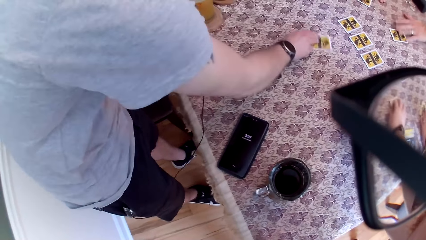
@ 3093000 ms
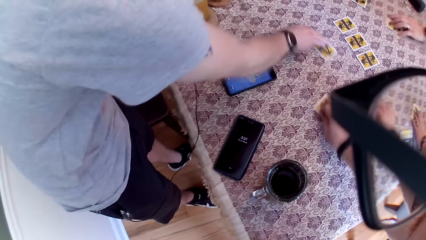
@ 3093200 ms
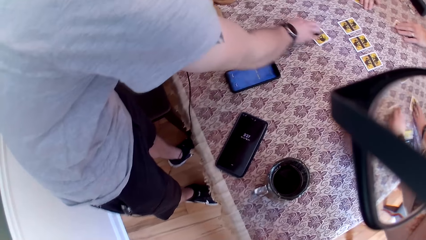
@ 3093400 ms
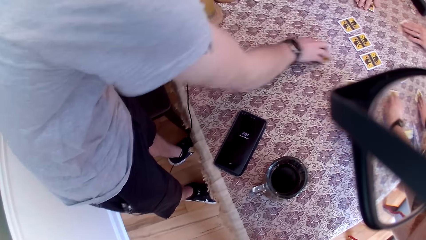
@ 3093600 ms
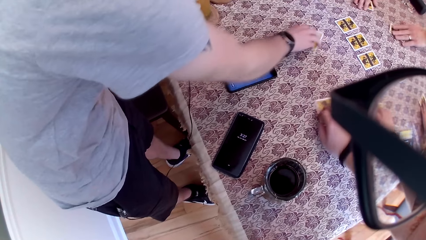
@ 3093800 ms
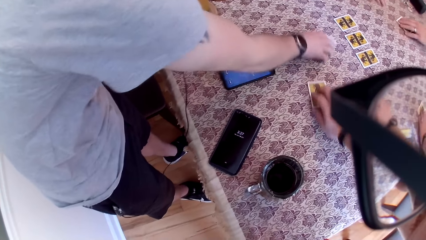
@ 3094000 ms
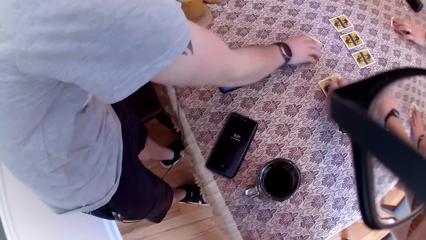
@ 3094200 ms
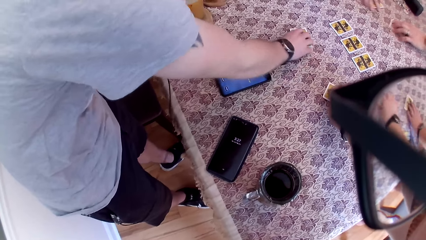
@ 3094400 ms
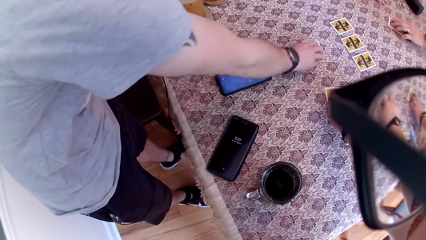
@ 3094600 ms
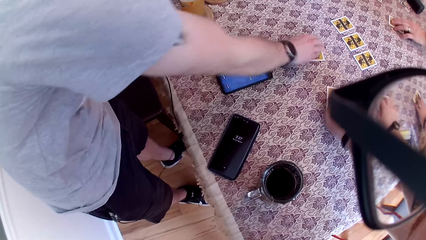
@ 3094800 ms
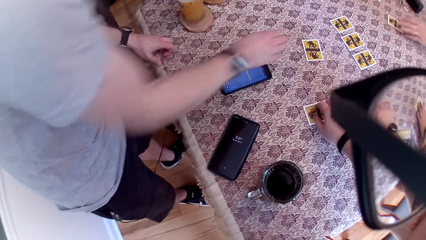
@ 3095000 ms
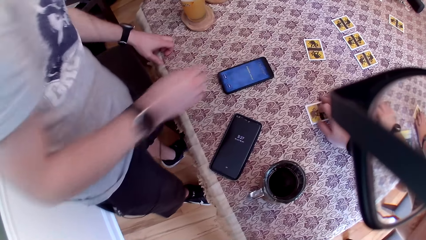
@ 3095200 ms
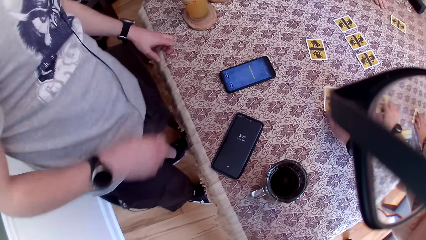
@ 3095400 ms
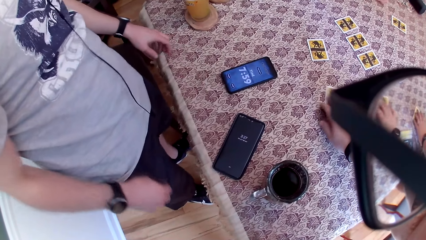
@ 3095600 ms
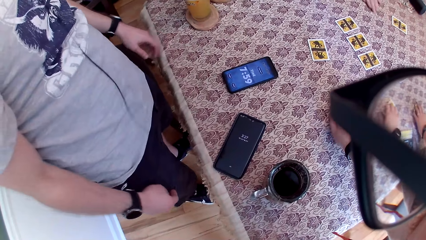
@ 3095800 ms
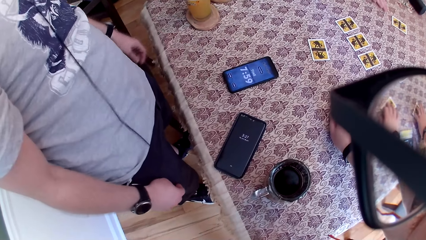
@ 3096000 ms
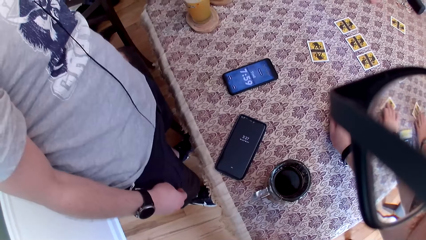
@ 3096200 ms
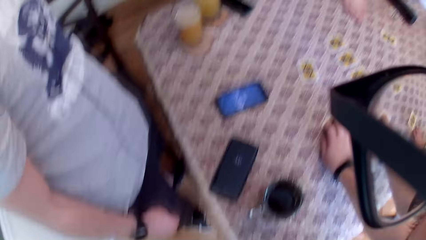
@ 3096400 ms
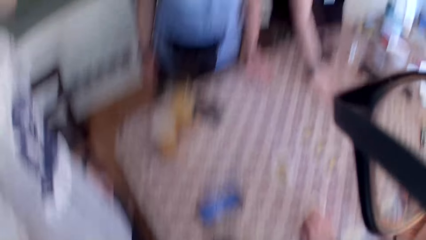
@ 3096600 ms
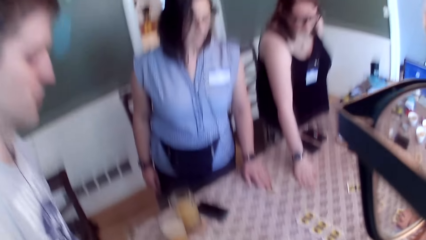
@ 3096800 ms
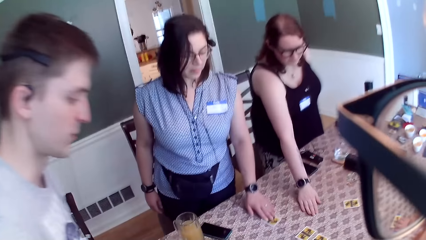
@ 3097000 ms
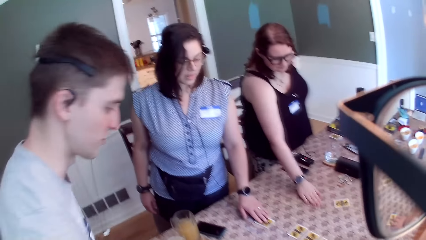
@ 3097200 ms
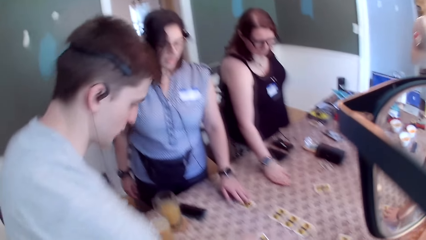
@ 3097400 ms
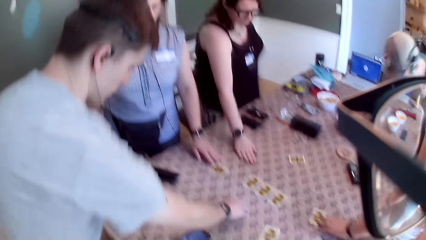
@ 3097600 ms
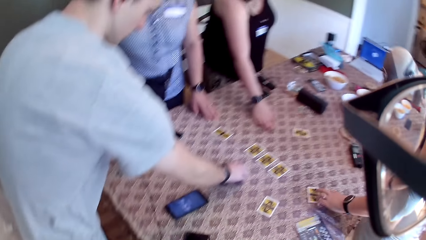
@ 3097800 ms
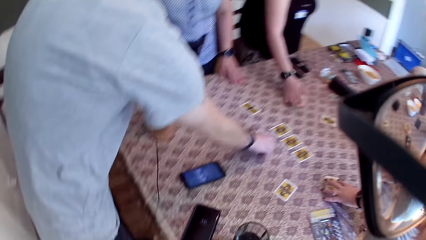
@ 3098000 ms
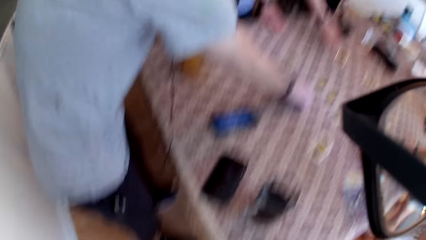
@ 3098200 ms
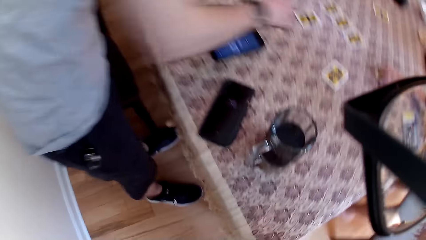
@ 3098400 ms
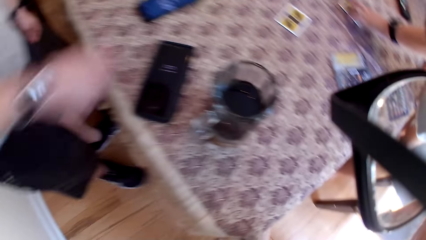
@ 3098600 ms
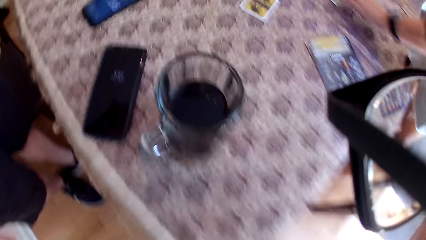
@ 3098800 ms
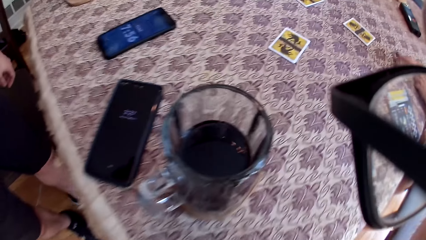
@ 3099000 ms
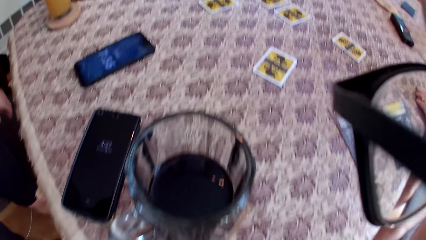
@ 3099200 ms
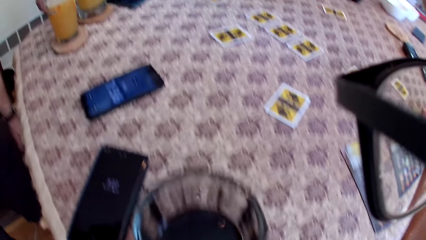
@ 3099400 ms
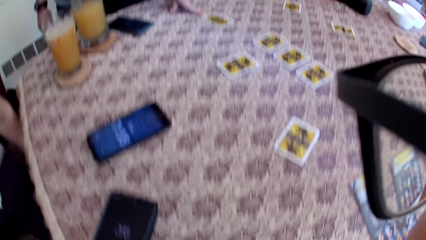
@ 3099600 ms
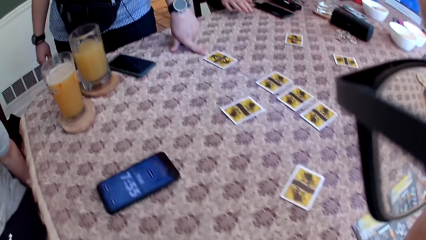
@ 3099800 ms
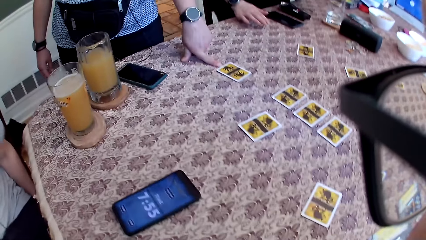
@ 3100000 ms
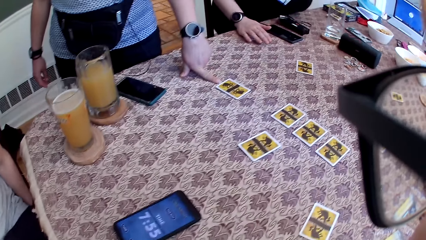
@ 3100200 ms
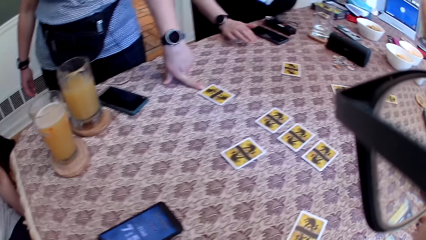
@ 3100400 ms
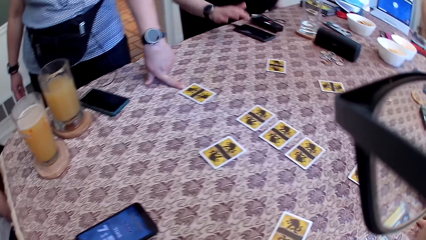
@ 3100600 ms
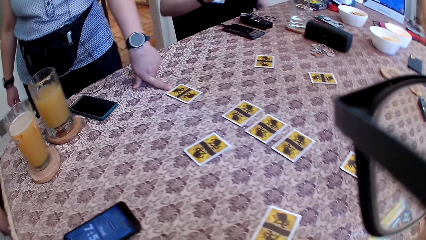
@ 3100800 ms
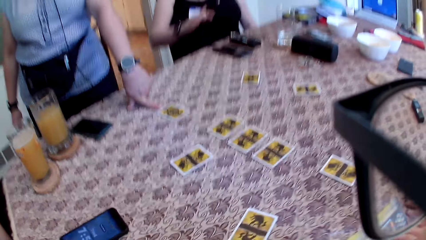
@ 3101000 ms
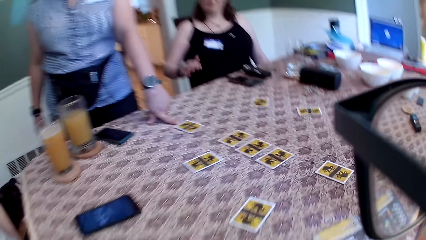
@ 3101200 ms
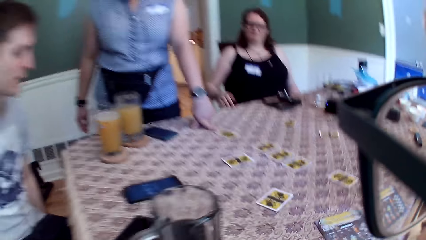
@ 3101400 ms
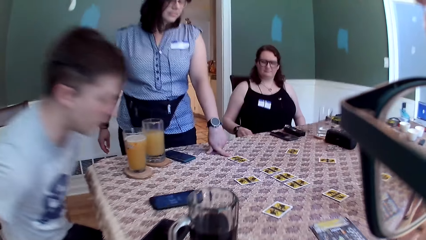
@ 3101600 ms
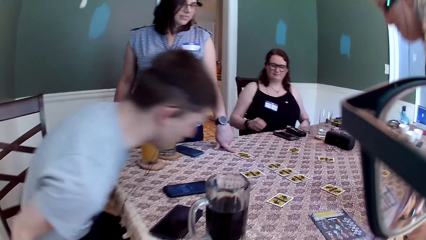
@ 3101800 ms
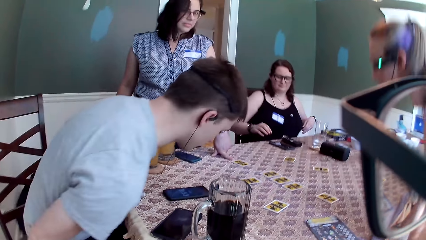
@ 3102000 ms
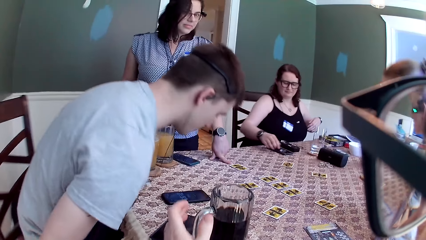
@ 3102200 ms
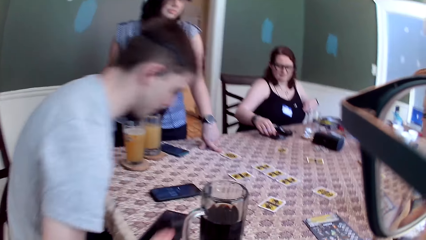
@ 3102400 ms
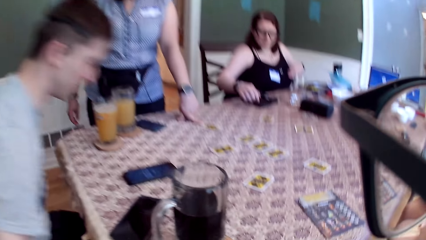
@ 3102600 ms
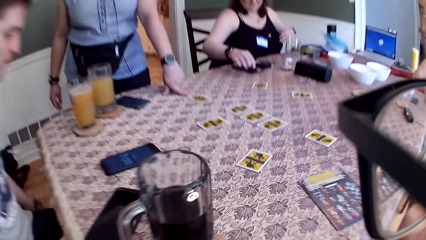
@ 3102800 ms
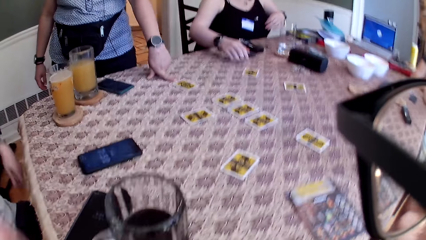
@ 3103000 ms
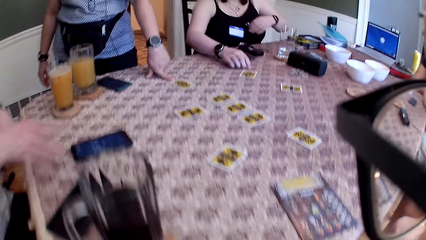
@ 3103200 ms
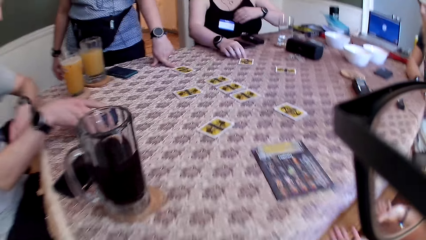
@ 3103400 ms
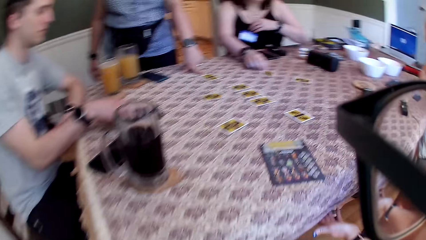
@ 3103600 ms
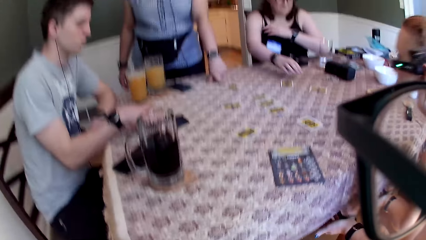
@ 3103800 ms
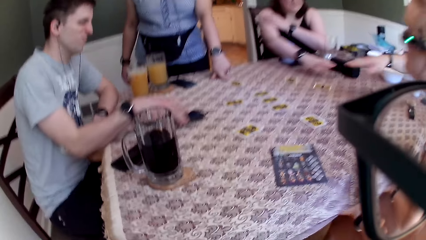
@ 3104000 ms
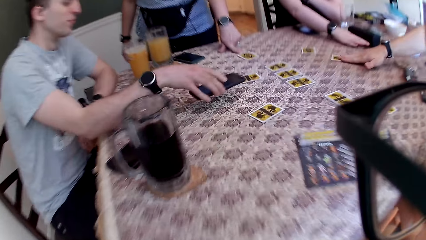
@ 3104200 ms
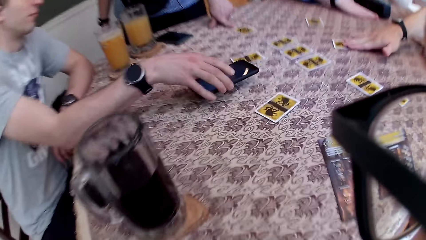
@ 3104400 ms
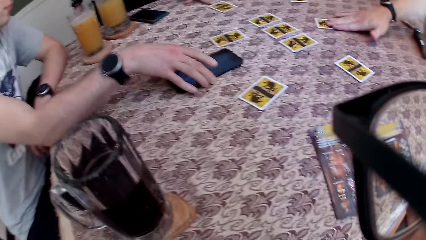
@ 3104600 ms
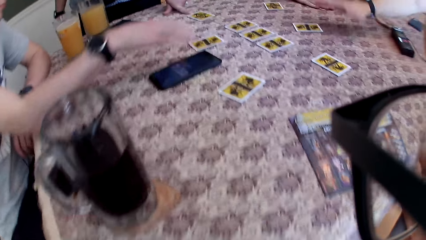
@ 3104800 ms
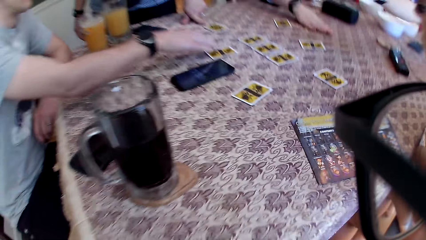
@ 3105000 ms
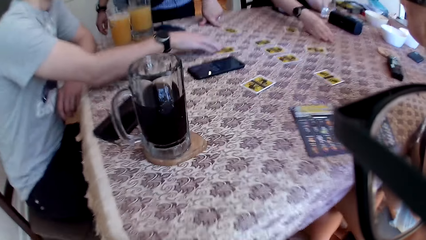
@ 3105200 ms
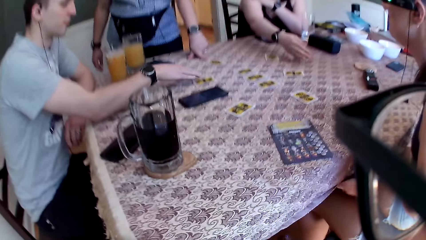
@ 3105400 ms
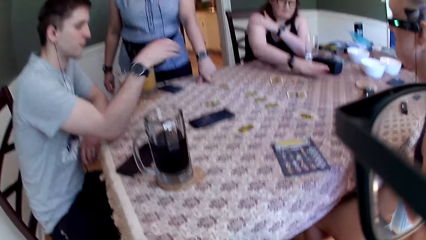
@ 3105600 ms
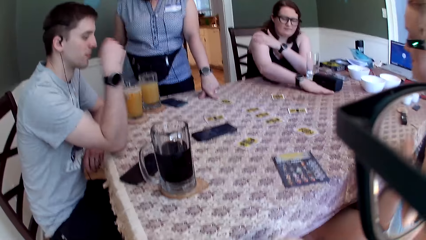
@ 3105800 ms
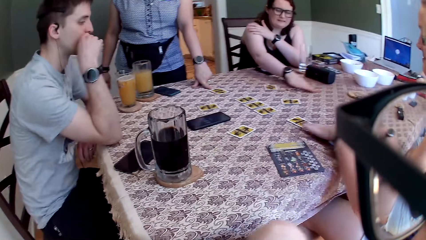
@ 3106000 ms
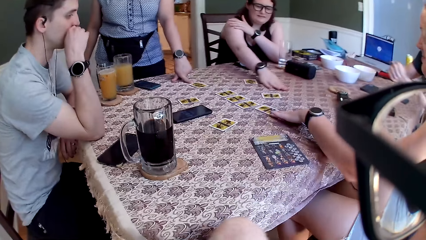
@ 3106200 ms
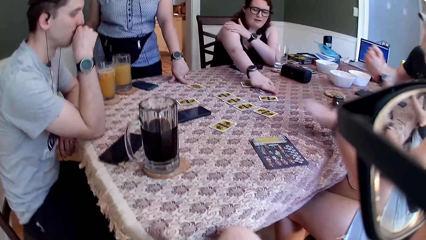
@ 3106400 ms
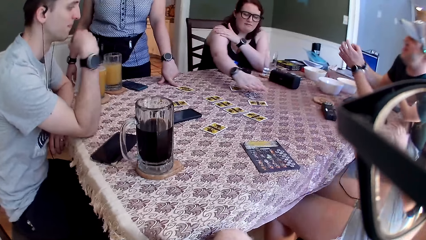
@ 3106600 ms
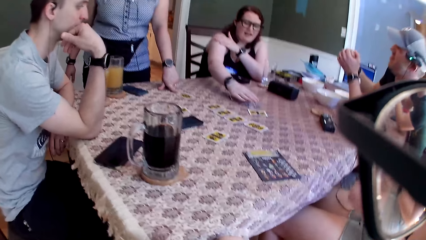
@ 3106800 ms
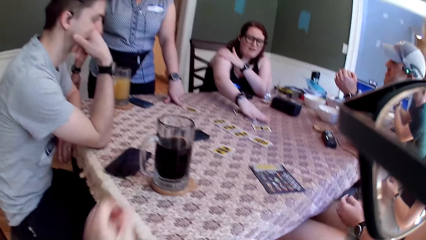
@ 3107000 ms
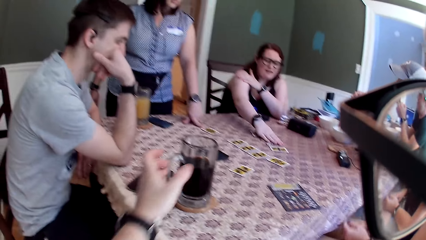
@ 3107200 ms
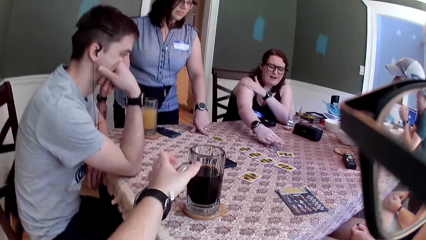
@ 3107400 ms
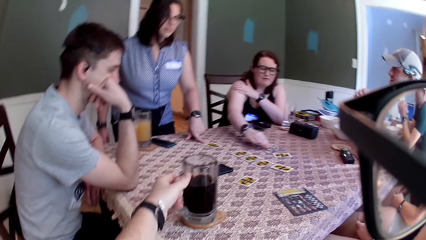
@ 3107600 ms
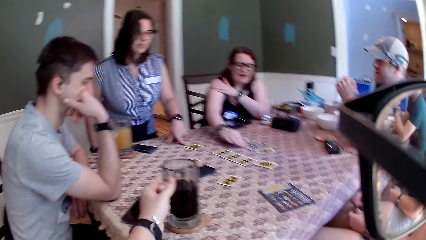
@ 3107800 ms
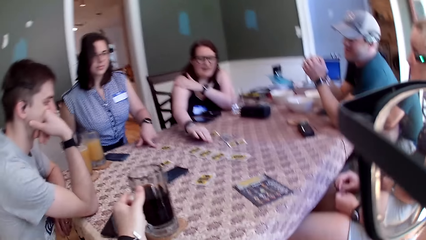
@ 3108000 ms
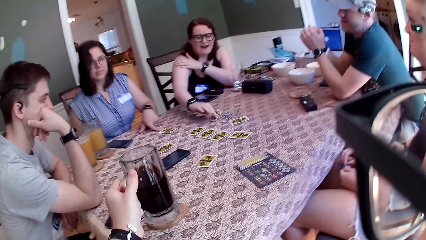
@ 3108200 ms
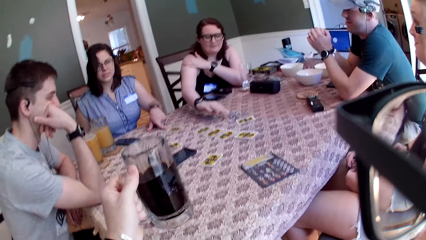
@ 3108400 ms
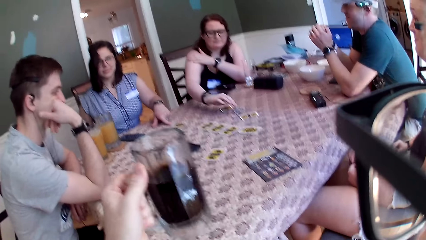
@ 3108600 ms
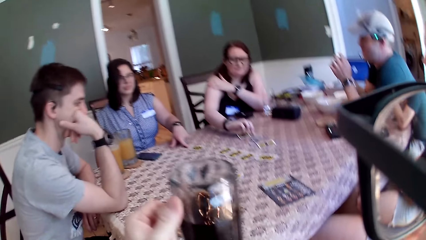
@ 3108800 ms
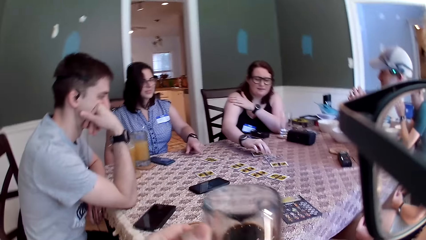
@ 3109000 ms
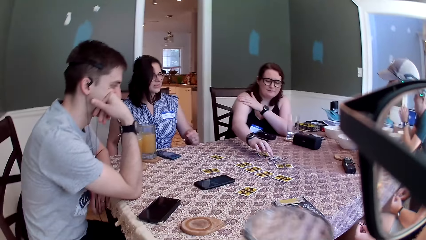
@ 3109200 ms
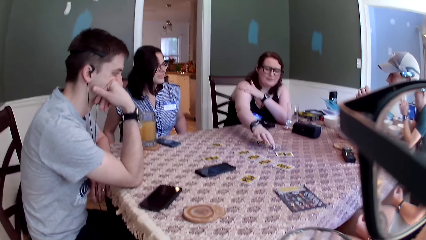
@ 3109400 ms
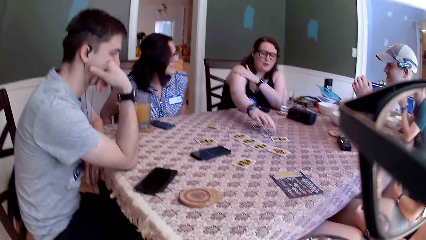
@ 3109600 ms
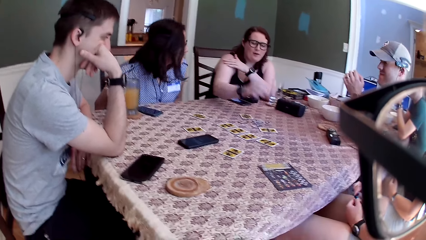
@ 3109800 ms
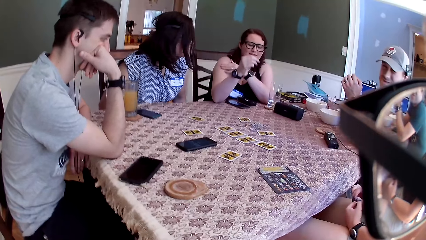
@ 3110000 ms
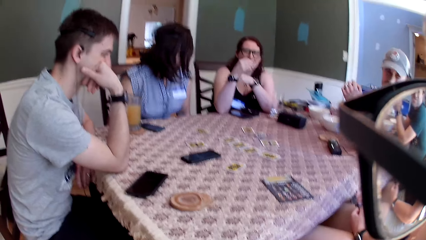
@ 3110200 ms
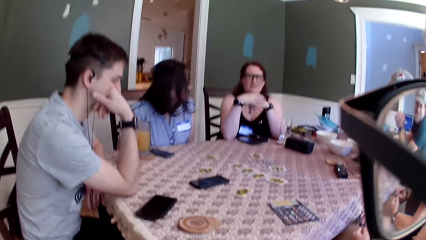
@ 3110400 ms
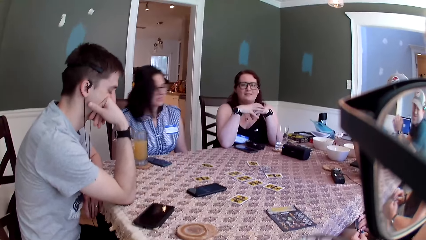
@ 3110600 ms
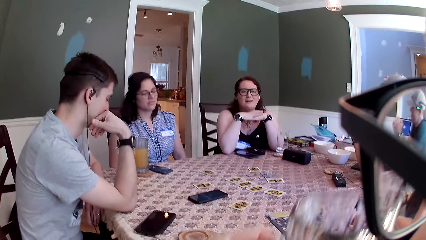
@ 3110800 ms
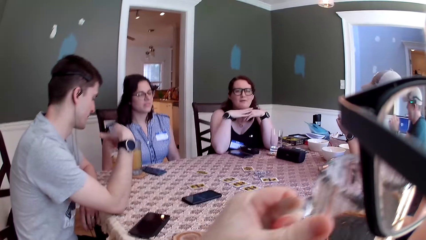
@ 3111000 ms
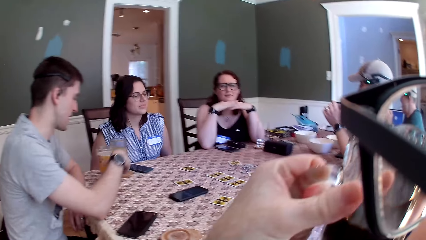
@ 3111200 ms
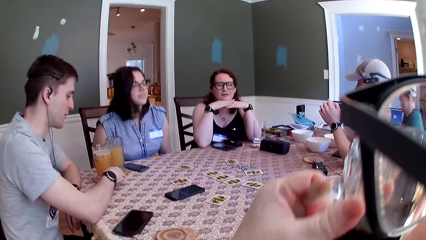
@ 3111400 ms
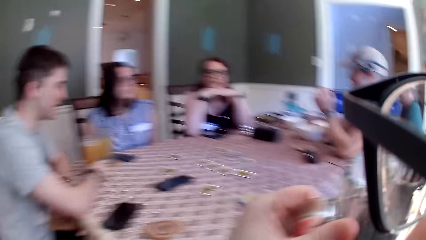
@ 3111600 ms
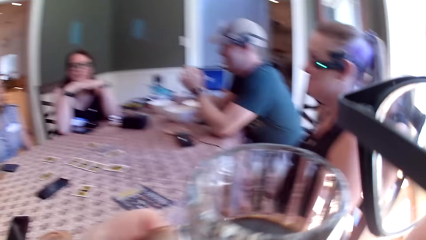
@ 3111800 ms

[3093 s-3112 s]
A woman moves the card on the table with her right hand. Another woman moves the card on the table with her right hand. A third woman moves the card on the table with her left hand. A man moves the card. The second woman moves the card. The camera wearer looks around. Another man sits. The second woman sits. The other man moves a chair on the floor with both hands and picks a phone on the table with his right hand. The first man moves the card on the table with his right hand. The other man drops the phone on the table with his right hand. The second woman shifts a card token on the table with her right hand. The first woman moves the card on the table with her left hand. The camera wearer picks a mug of soda on the table with his left hand. The third woman sits down. The second woman moves the card tokens on the table with her right hand. The third woman moves.
